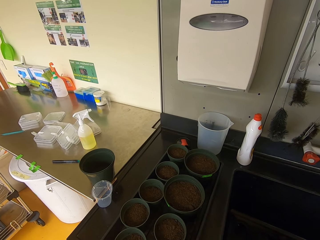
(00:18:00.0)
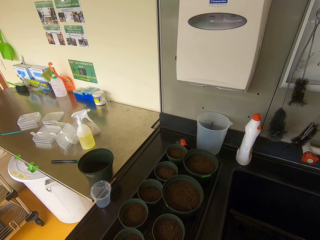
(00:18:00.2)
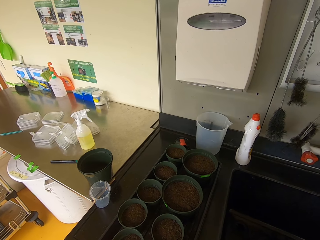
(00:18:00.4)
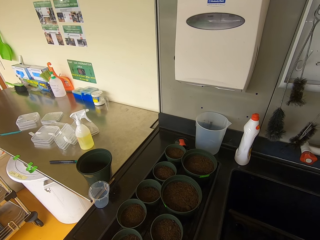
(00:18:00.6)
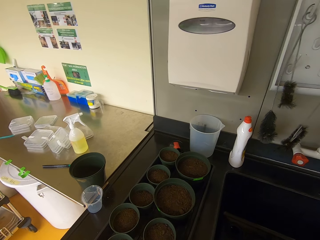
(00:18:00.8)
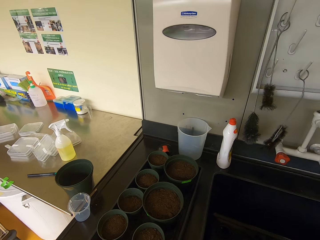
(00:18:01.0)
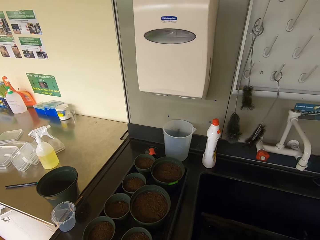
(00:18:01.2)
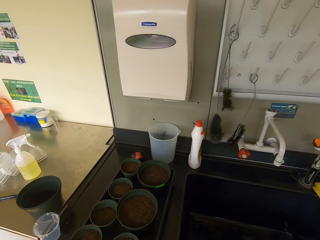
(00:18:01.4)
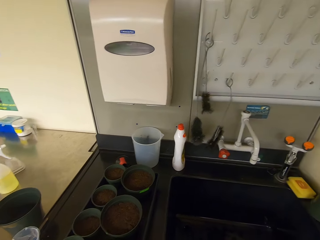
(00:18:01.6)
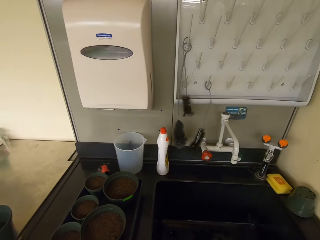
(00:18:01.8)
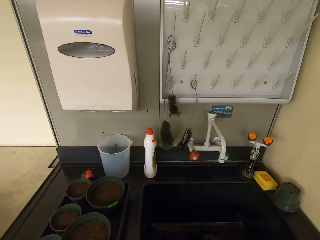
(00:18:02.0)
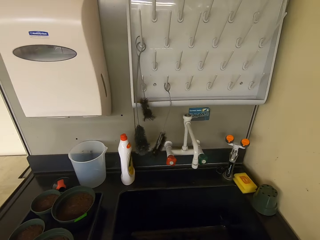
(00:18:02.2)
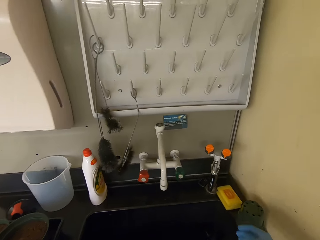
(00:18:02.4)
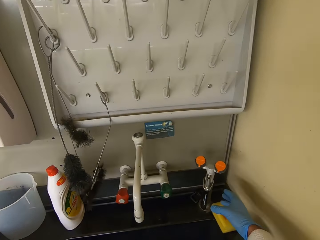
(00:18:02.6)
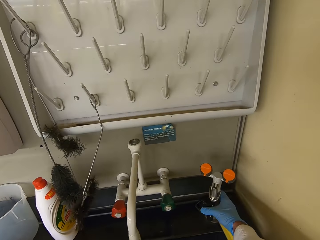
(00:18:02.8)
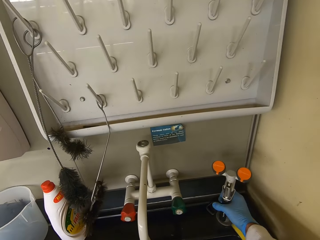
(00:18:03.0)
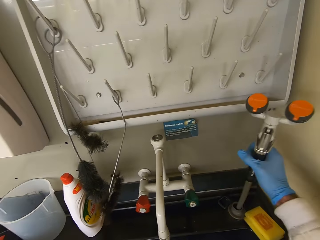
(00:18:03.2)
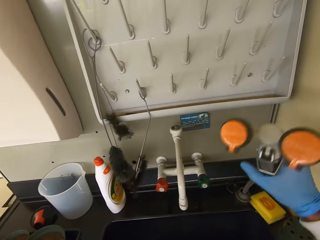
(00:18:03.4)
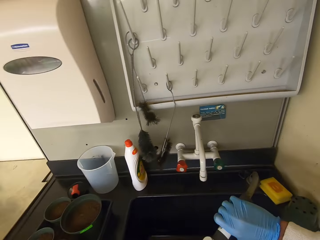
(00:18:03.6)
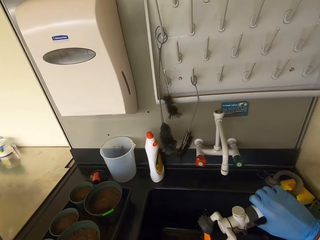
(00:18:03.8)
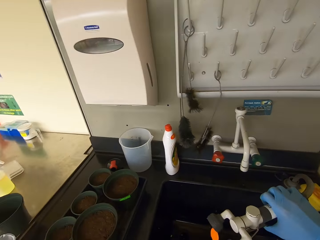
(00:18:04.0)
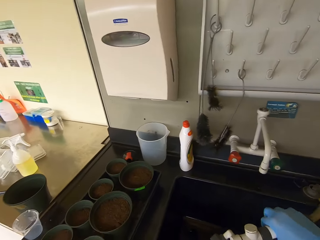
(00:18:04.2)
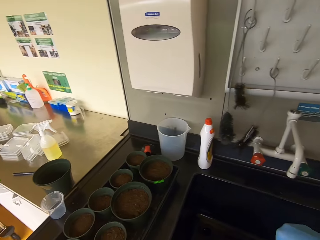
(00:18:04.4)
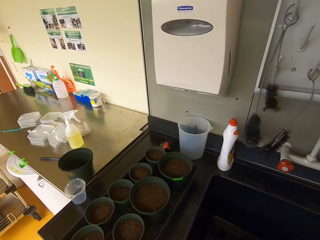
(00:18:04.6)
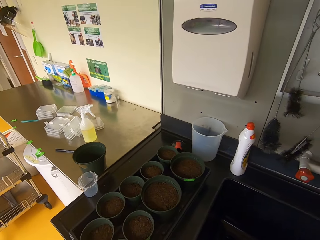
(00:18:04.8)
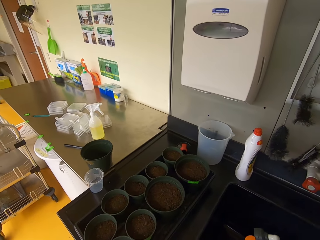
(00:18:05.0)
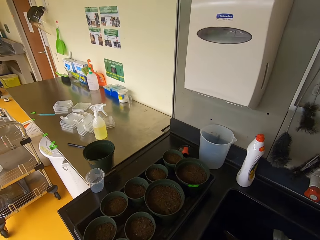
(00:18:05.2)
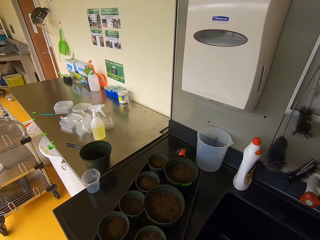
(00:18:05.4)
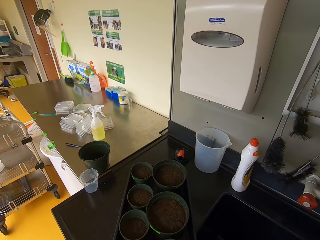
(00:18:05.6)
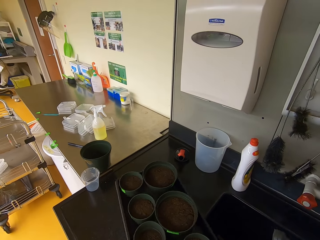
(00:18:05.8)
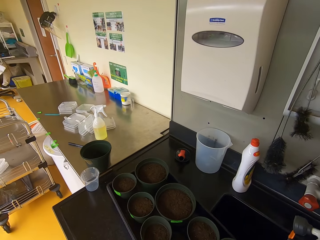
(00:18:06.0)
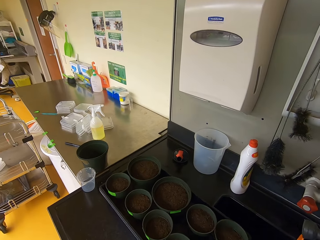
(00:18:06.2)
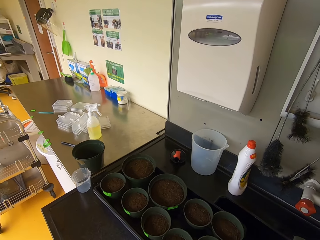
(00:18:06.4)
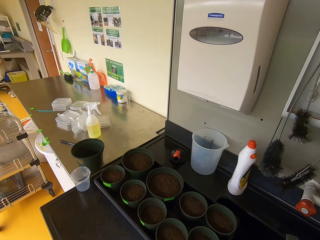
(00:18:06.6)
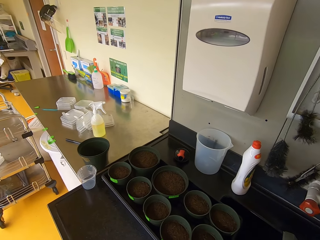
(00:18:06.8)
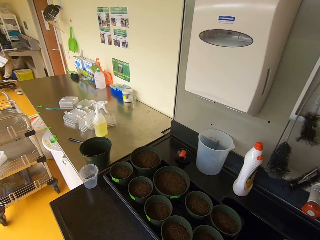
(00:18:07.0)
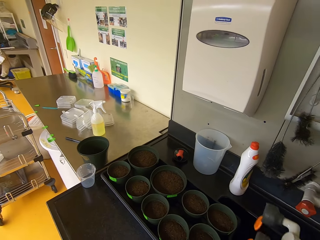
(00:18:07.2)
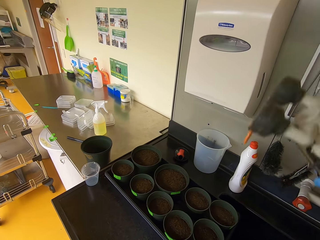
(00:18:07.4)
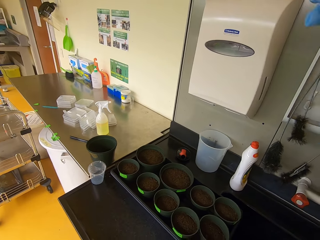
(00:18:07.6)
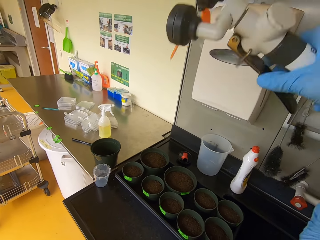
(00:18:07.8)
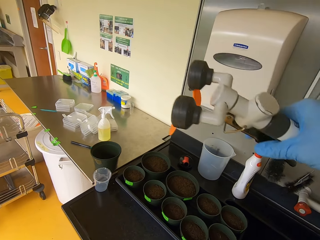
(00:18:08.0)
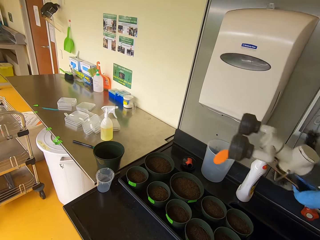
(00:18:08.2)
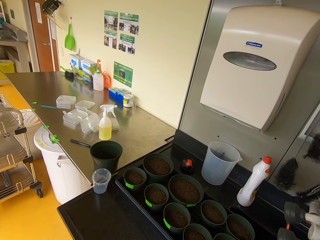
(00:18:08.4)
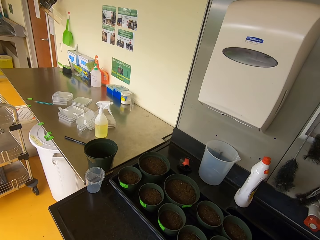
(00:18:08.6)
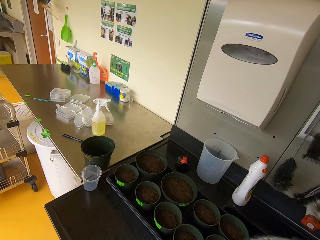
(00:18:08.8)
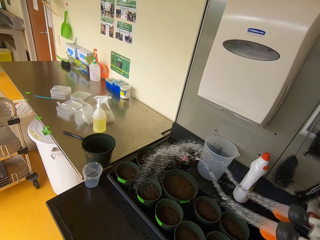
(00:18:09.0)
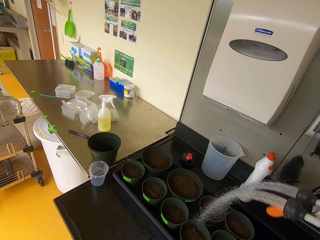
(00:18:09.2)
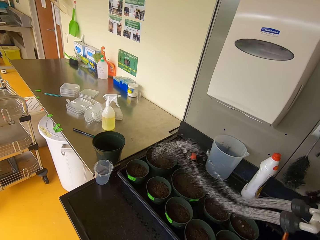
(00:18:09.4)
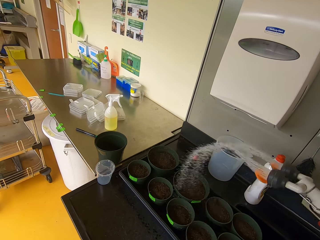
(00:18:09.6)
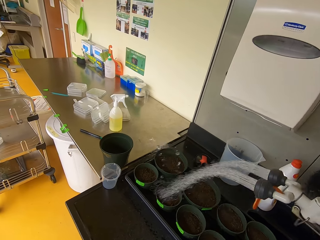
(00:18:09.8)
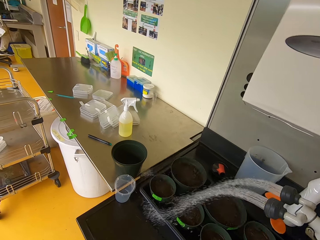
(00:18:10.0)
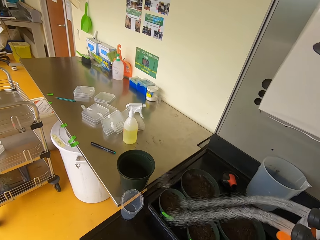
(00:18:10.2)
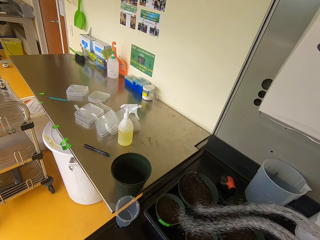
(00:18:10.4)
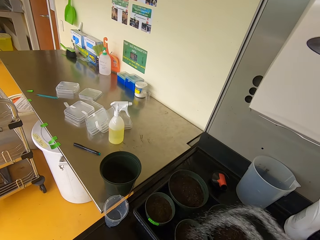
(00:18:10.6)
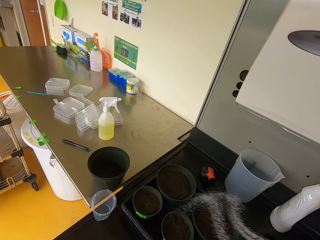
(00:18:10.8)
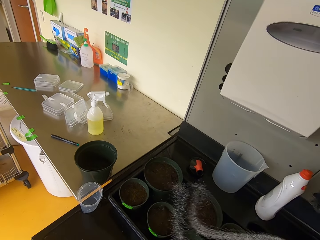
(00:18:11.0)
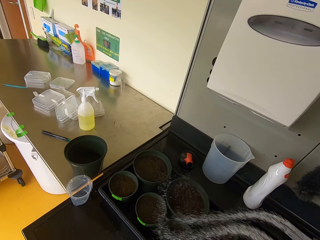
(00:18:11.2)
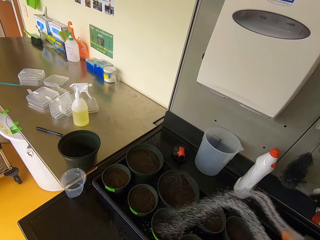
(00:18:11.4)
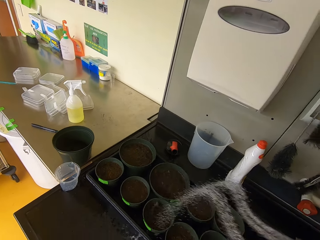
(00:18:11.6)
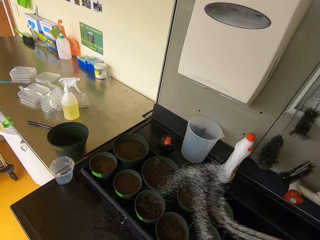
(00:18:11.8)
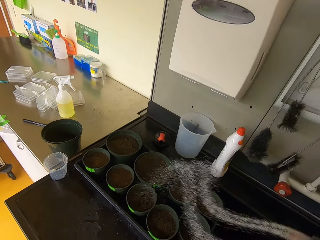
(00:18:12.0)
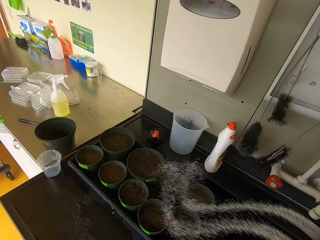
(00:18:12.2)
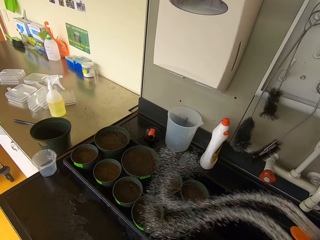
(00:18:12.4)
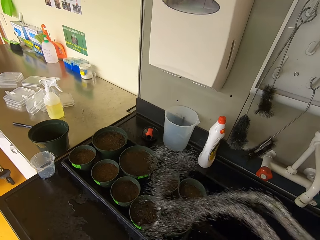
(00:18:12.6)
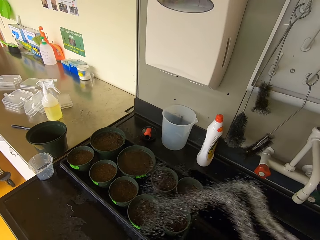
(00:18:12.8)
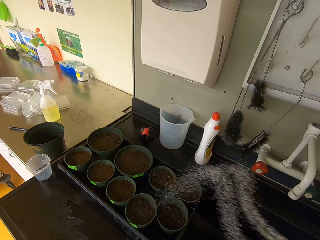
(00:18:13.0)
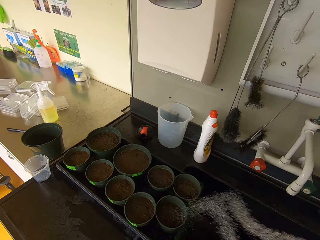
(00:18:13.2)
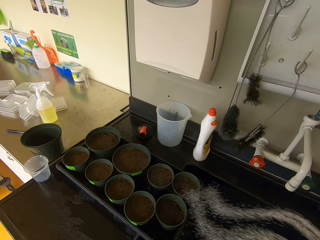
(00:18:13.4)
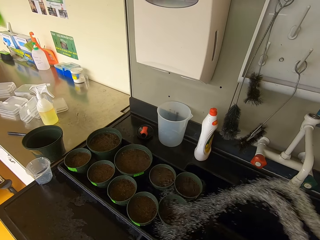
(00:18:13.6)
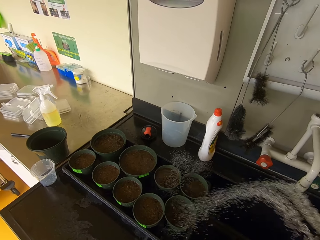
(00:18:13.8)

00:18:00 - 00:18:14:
The camera wearer looks around. They pick the garden hose or pipe. They move the tray. They water the nursery. They lift the pipe. They sprinkle water on the vase.

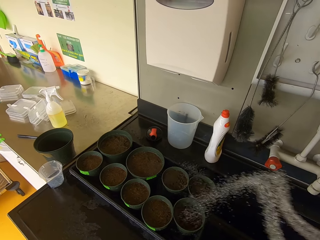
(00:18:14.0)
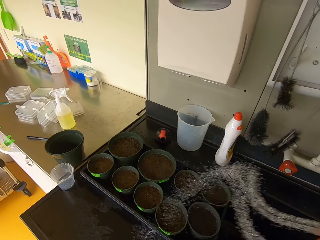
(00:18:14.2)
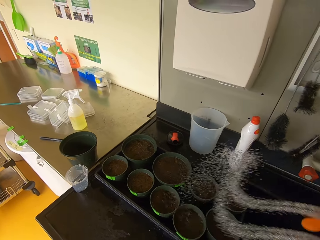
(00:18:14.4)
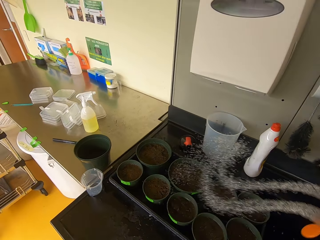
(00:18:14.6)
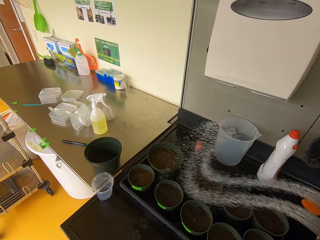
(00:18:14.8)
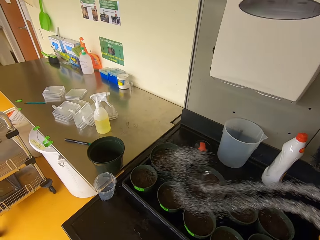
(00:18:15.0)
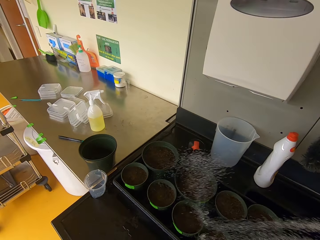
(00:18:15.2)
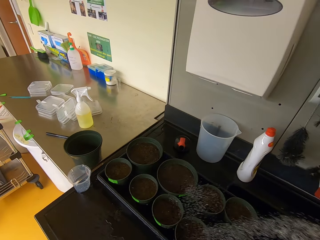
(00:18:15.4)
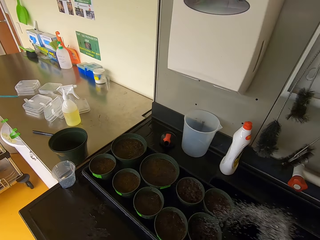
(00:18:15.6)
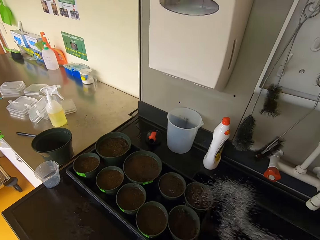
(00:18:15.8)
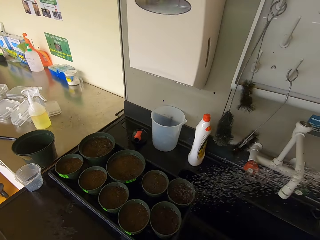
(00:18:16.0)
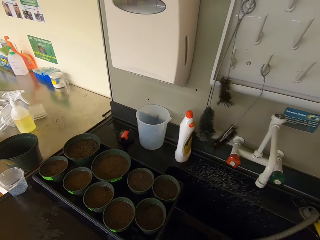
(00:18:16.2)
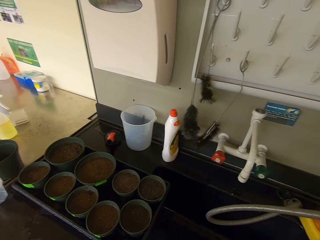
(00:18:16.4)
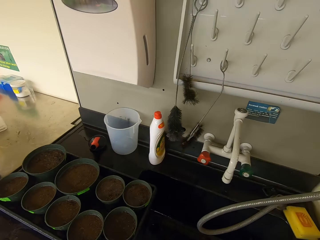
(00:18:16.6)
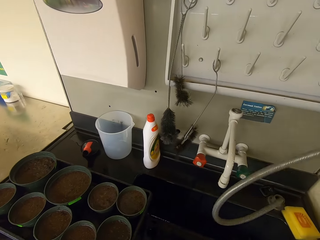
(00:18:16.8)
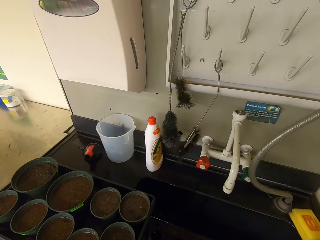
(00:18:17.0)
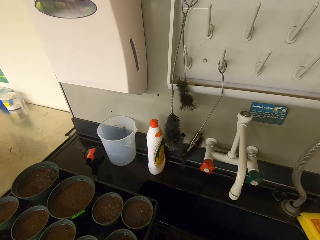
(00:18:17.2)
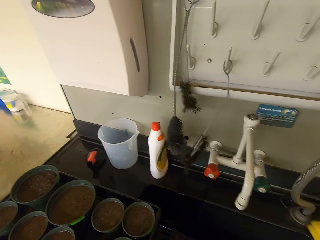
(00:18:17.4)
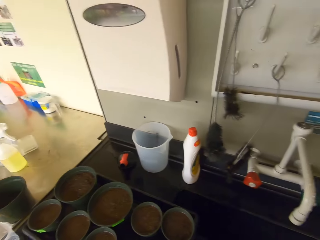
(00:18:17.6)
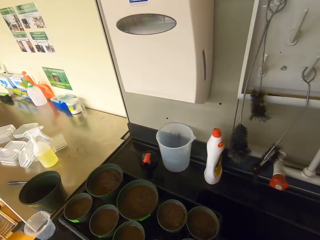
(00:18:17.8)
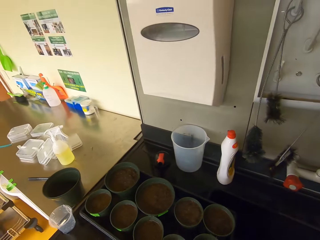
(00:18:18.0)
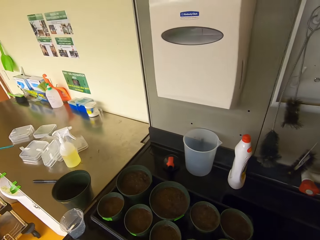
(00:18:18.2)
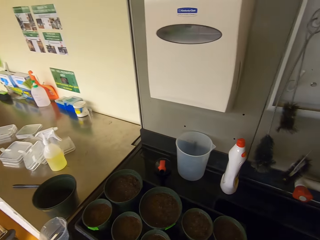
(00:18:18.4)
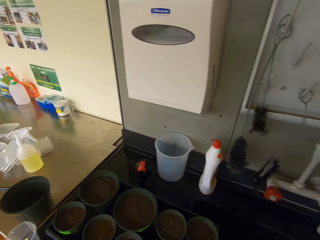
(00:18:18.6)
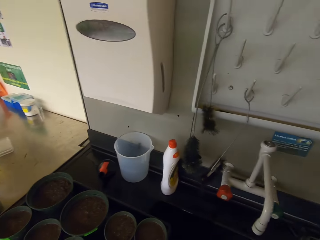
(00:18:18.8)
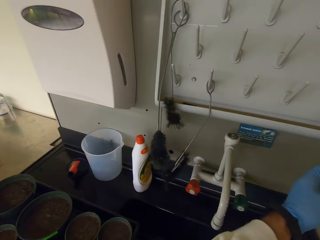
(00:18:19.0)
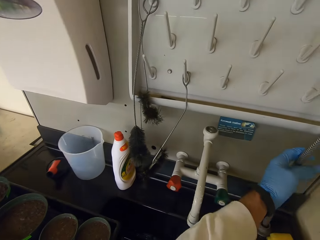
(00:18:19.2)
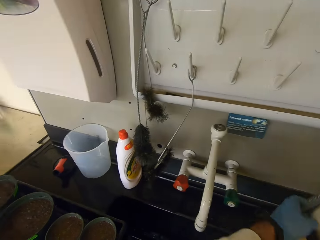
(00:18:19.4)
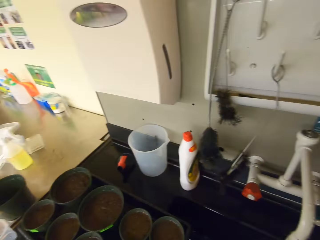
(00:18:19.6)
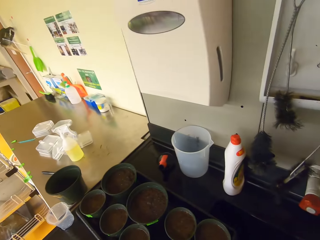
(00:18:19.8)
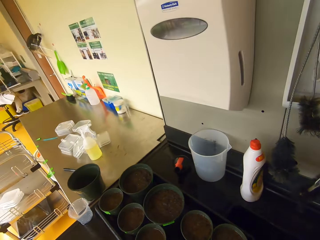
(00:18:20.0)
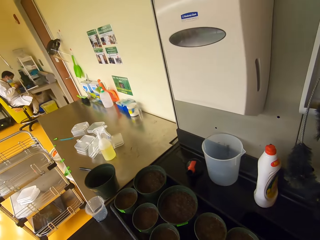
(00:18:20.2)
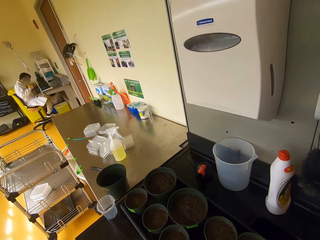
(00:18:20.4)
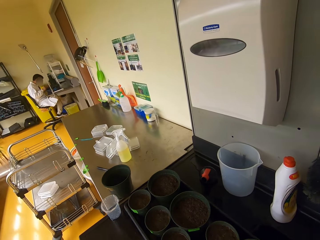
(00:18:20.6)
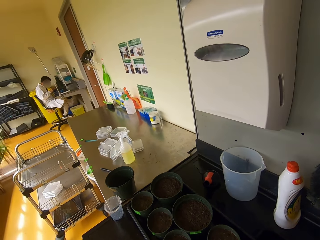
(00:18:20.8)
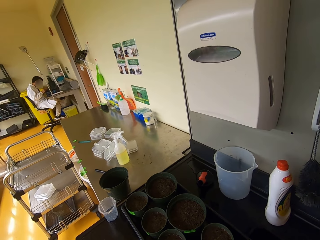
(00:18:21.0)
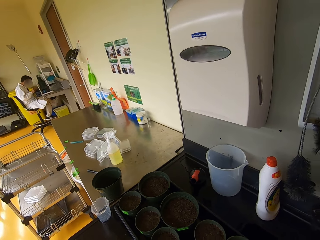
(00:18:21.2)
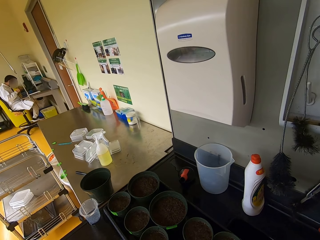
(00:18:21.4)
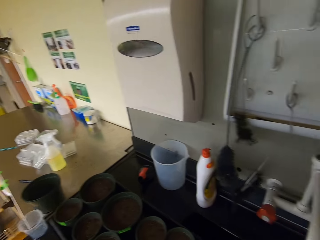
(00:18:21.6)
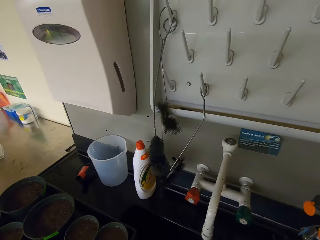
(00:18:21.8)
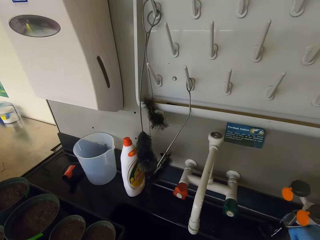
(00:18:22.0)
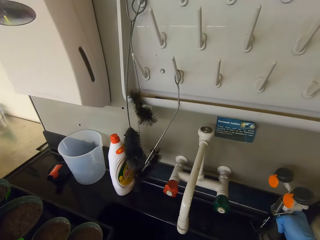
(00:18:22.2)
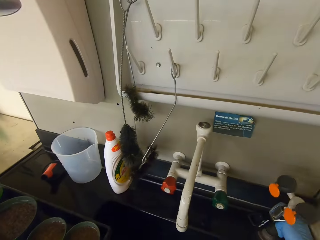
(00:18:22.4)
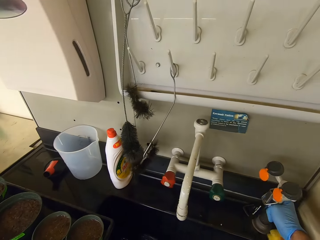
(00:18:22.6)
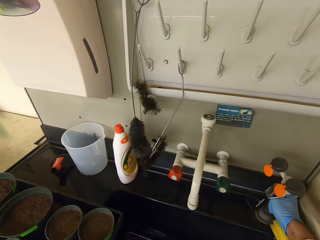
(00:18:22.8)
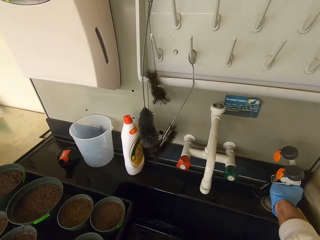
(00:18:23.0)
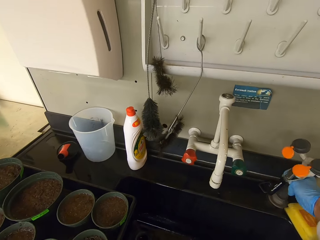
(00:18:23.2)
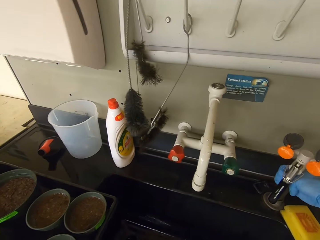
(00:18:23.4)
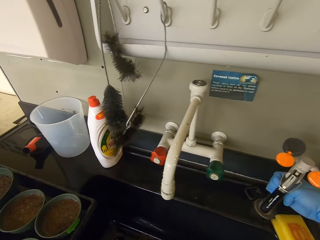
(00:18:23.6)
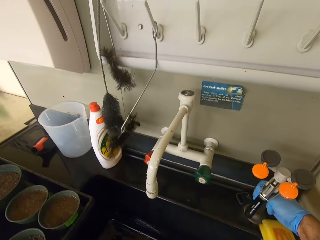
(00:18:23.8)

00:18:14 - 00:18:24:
The camera wearer puts the sprinkler back to its original place. They stop sprinkling. They lift the pipe and put the pipe down.
